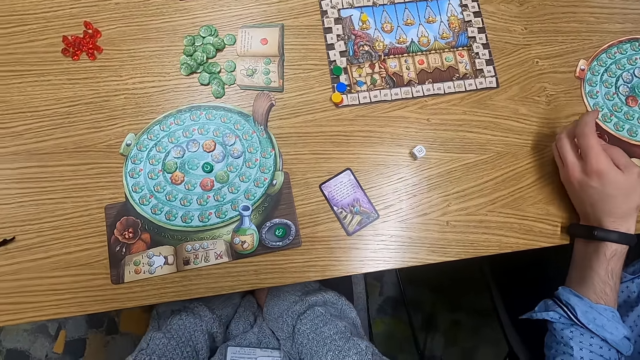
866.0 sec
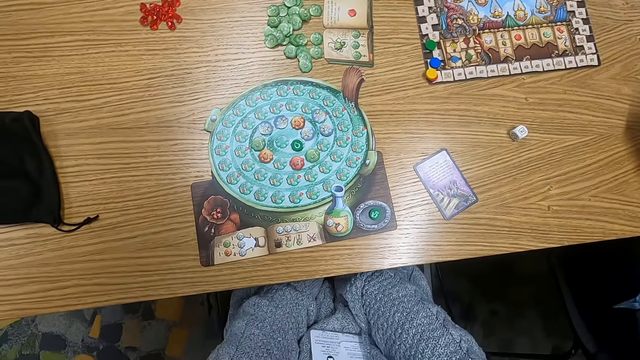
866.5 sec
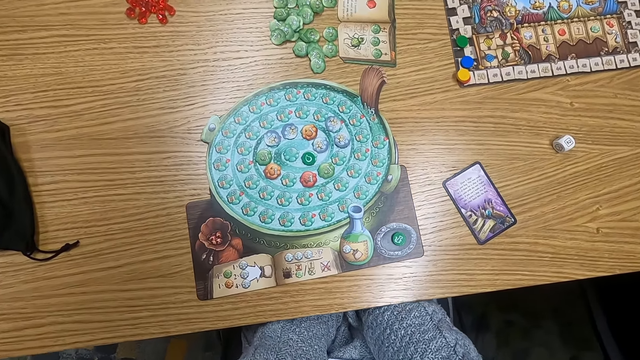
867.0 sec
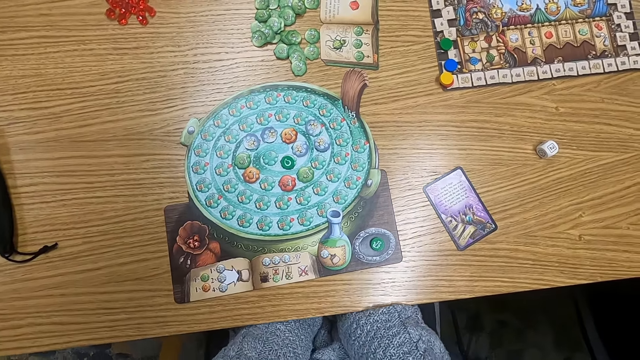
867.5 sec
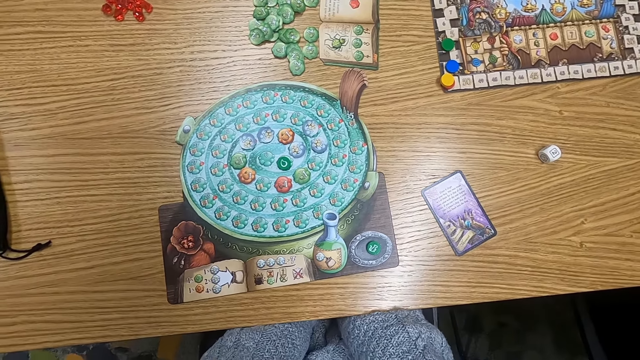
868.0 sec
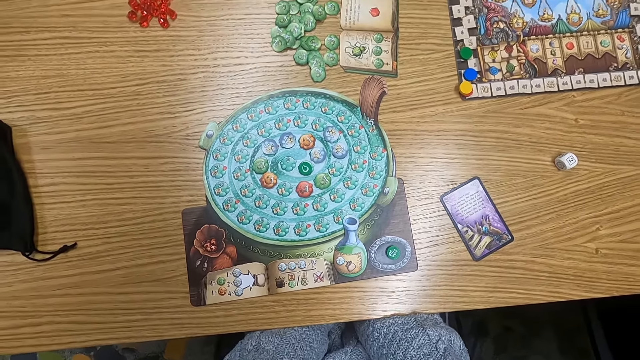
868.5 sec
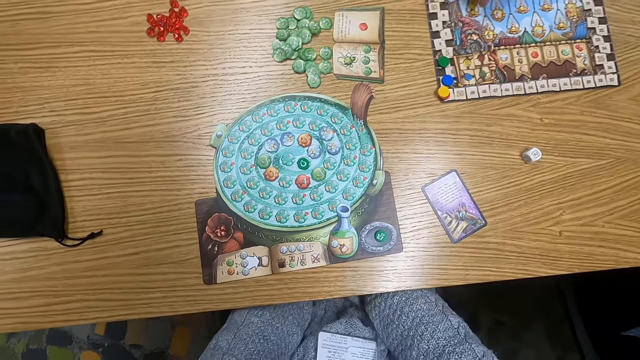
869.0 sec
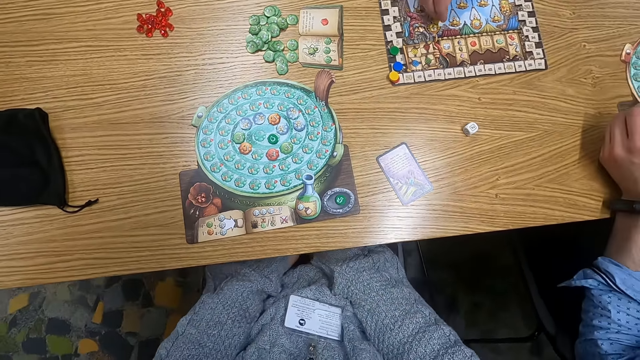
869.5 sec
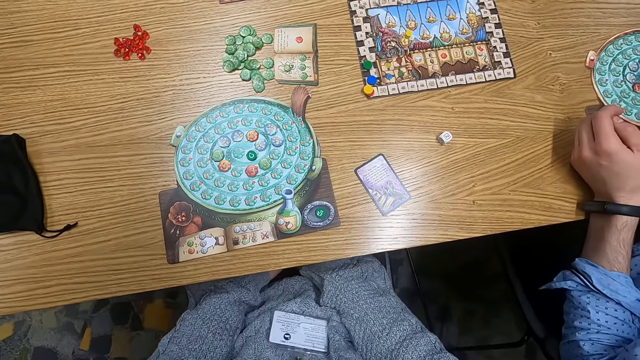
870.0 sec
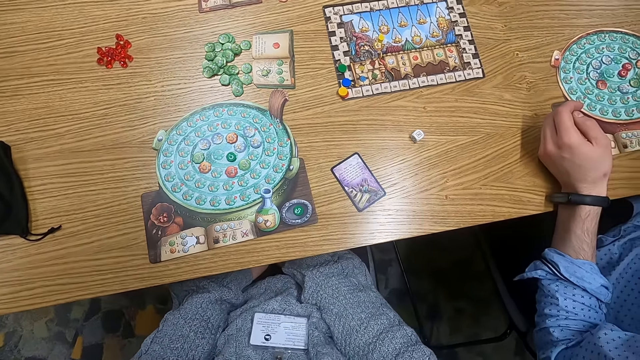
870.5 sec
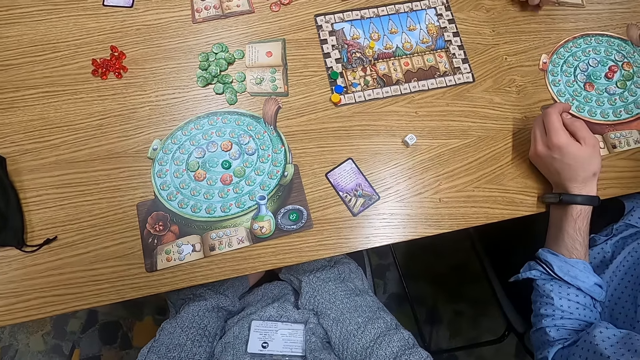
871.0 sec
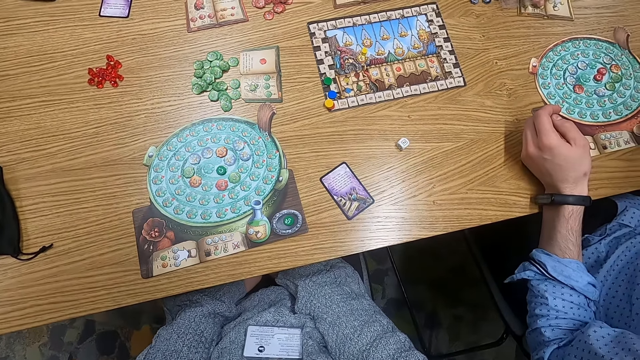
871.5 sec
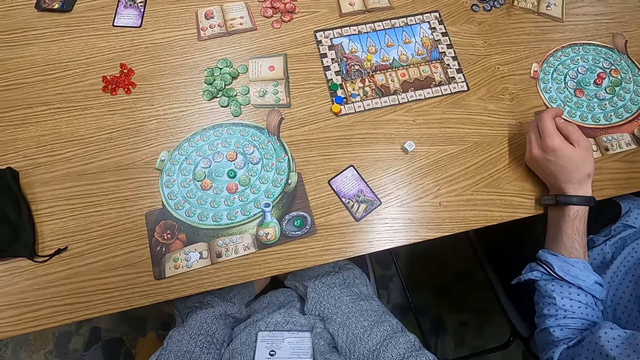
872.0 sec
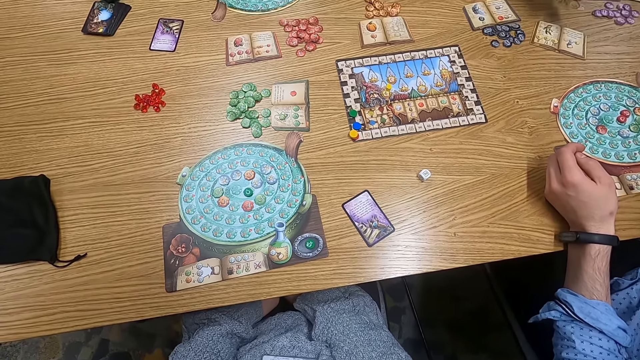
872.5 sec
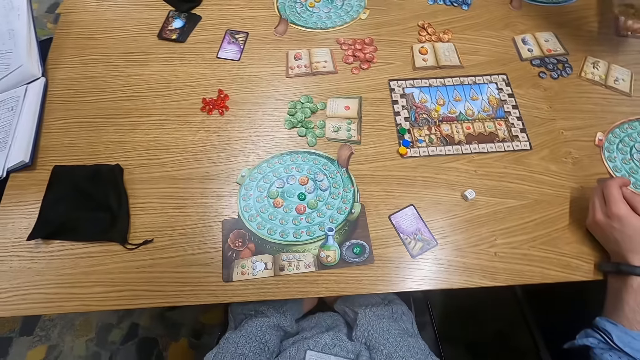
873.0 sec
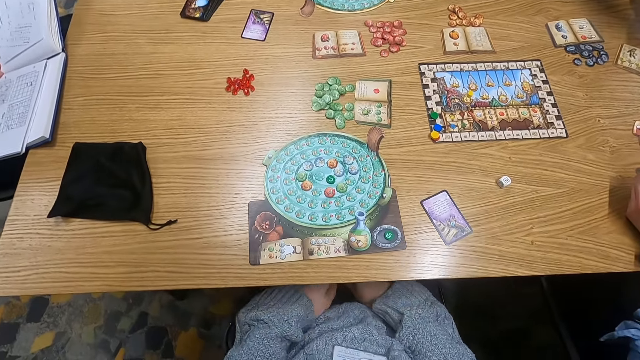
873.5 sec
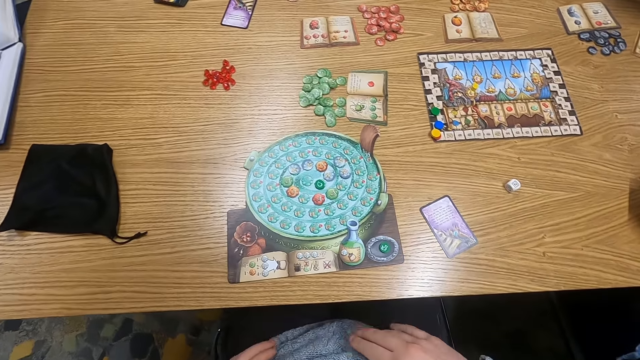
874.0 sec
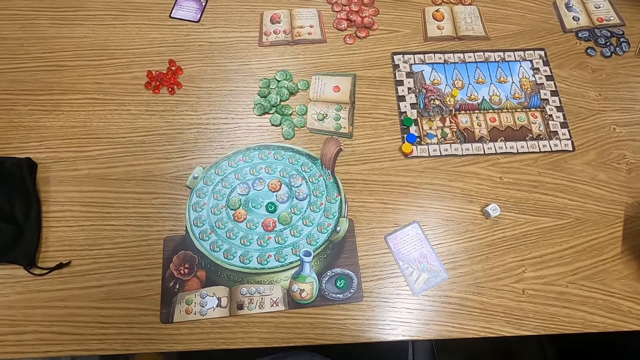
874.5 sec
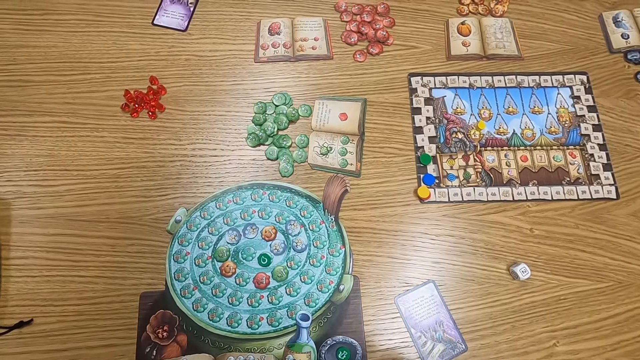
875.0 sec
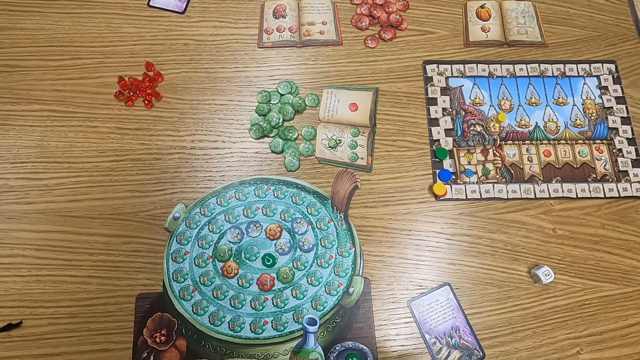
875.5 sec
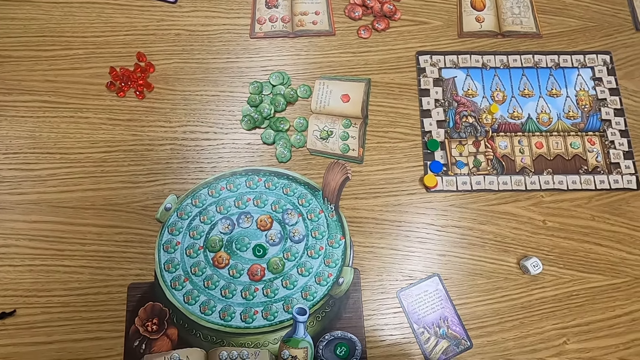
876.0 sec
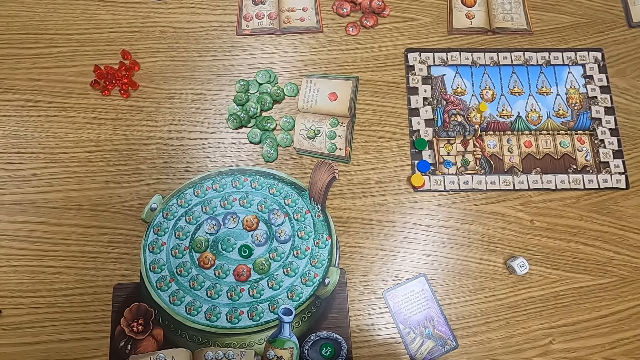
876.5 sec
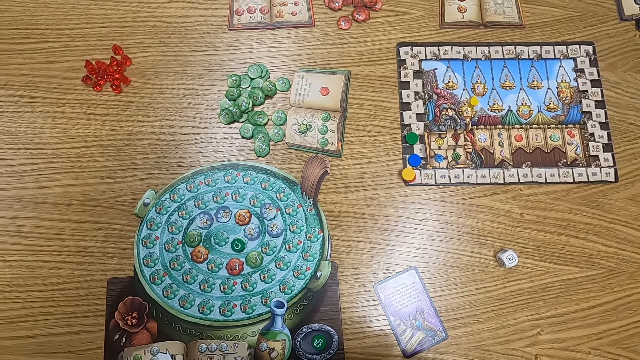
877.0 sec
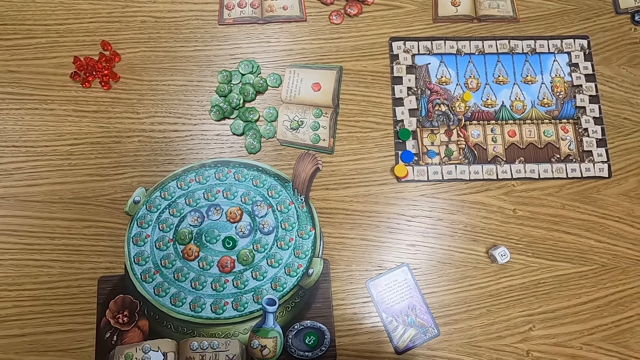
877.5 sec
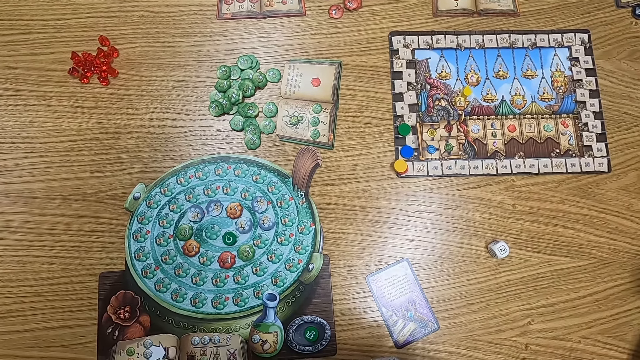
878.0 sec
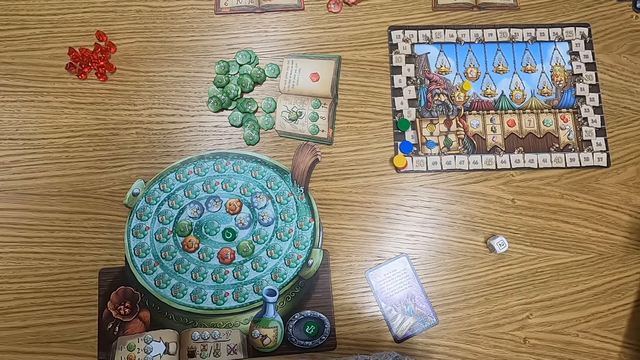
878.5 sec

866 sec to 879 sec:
The camera wearer turns to the side. A man moves a tile and moves a board. The man holds a book. The camera wearer turns to the side.

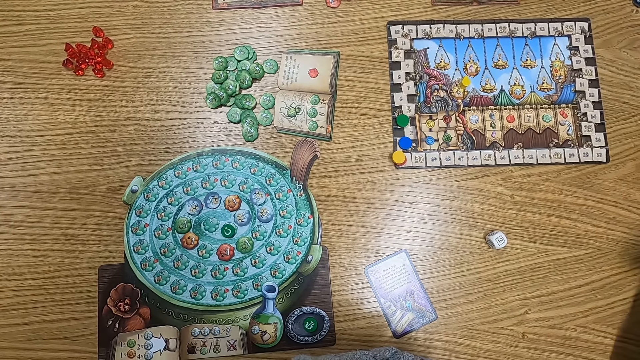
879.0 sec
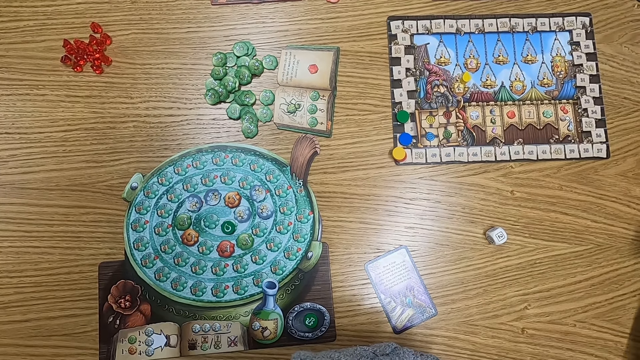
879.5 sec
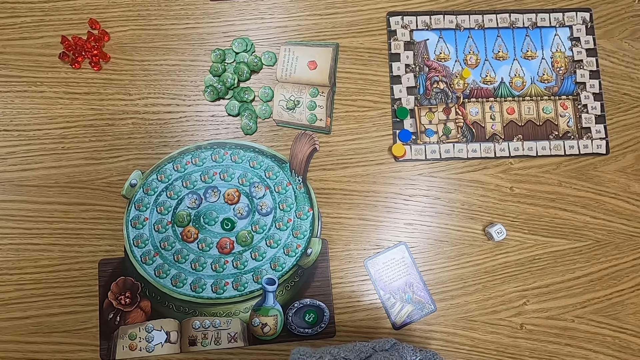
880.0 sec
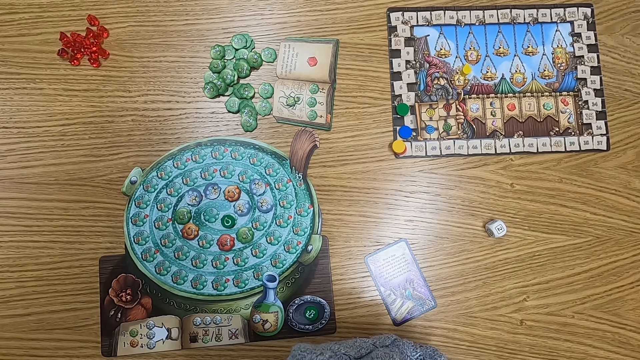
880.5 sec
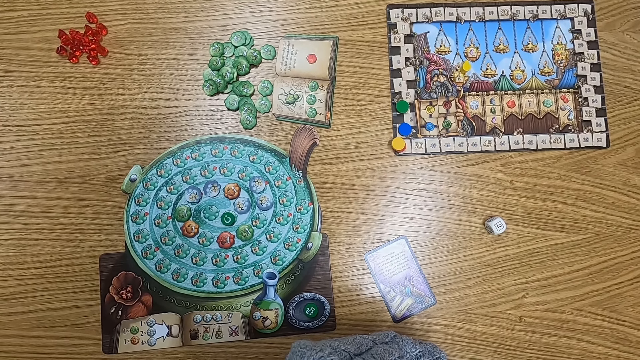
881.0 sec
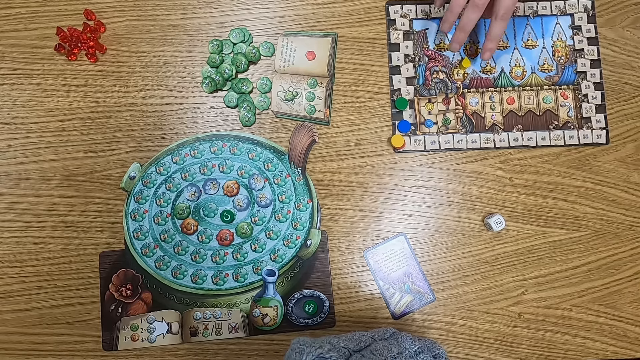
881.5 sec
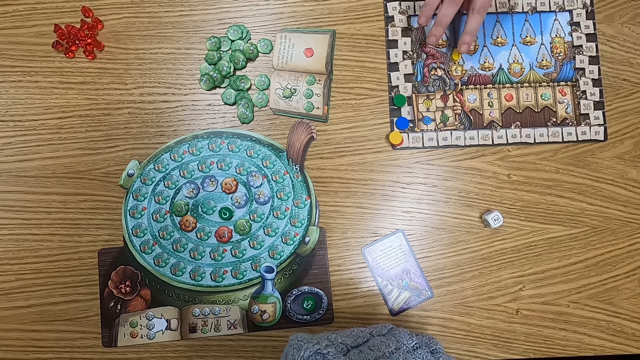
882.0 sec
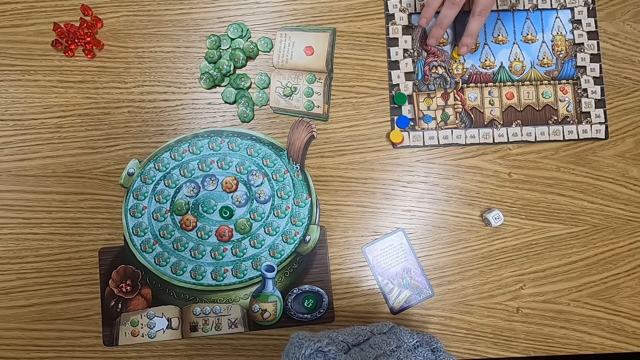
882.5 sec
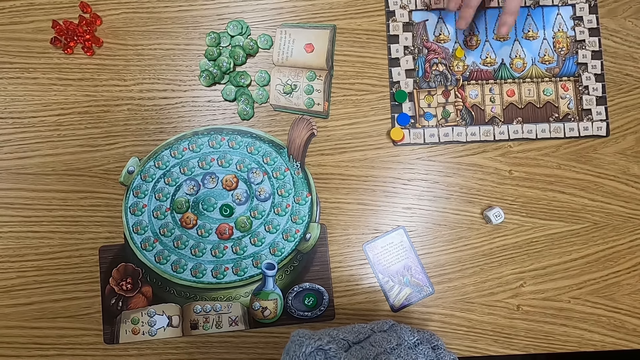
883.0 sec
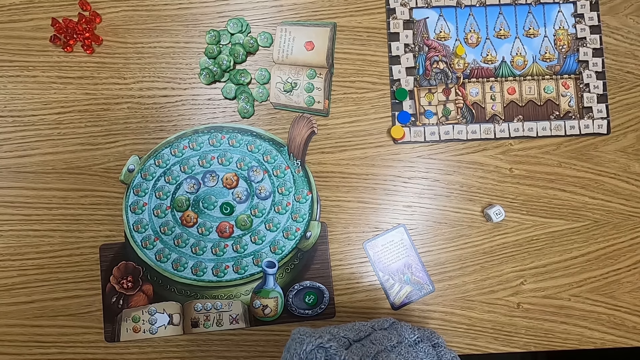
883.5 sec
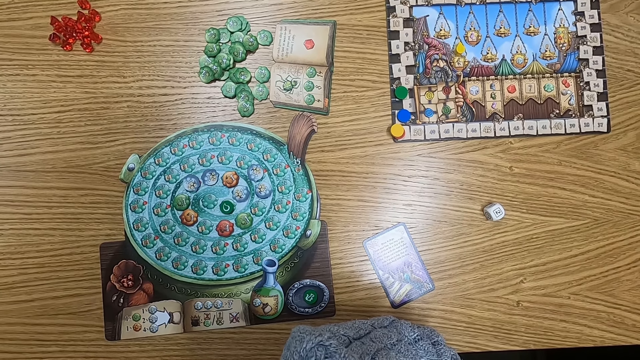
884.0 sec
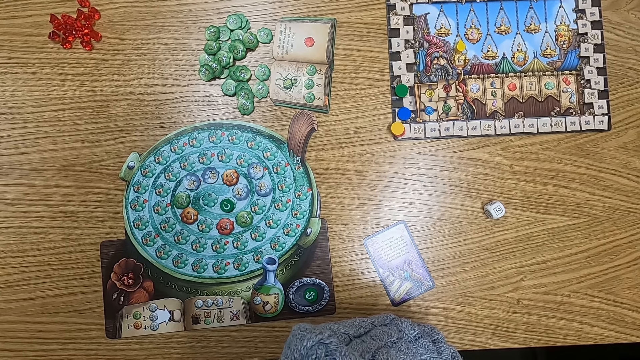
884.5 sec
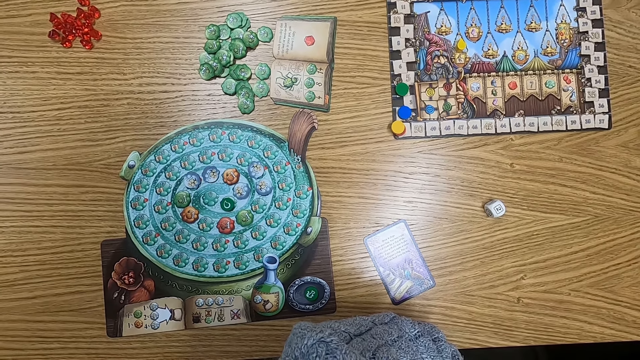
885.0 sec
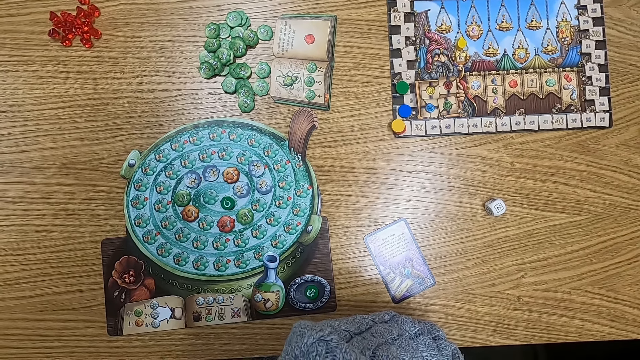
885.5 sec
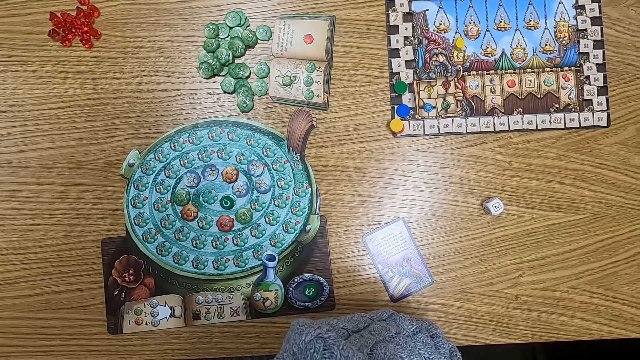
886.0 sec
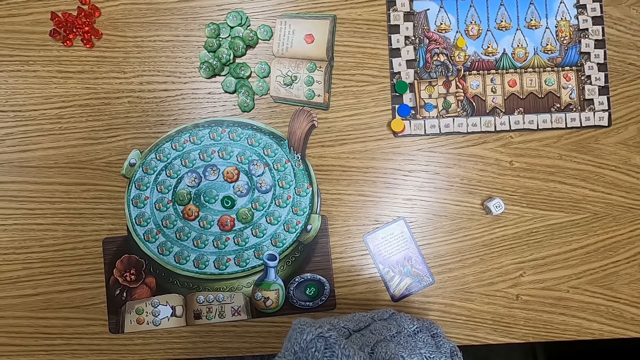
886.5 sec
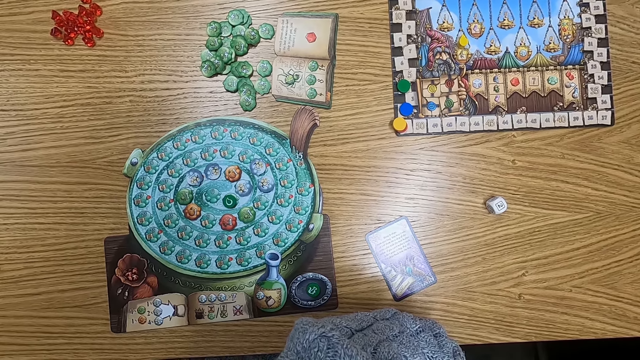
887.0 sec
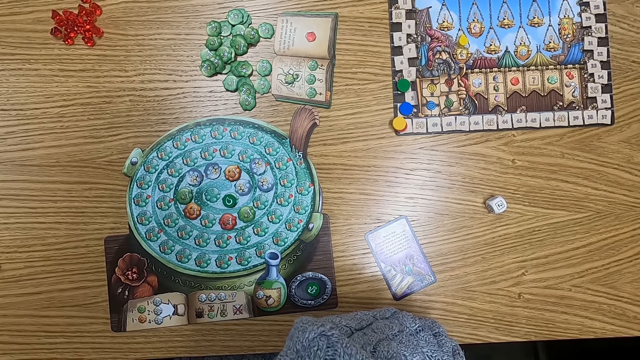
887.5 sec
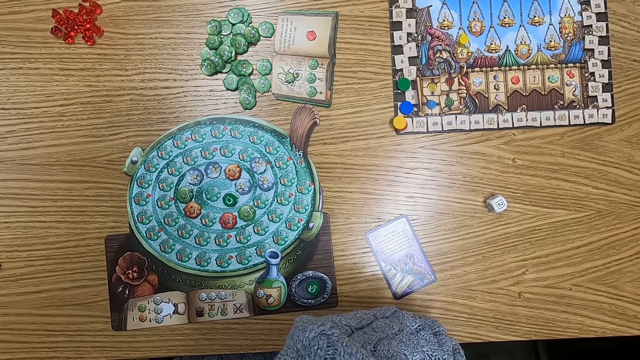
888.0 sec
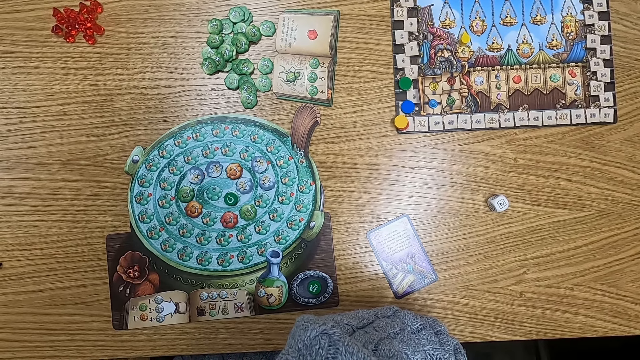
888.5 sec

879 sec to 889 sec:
A man moves a tile. The man holds plastic tokens on the table.
